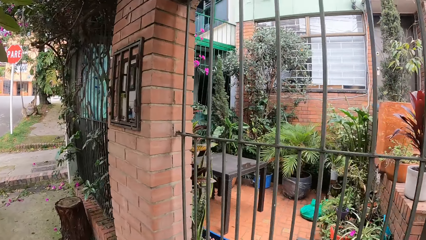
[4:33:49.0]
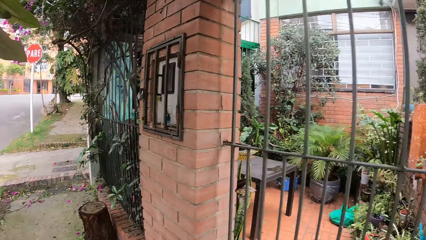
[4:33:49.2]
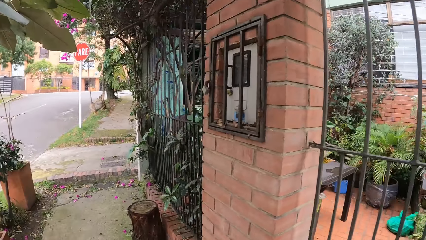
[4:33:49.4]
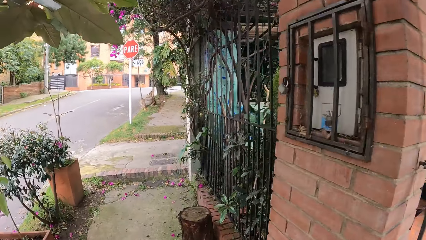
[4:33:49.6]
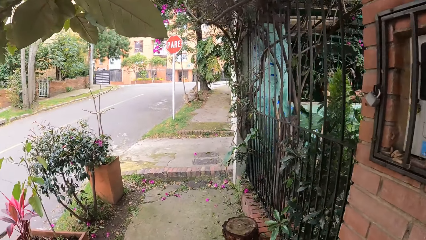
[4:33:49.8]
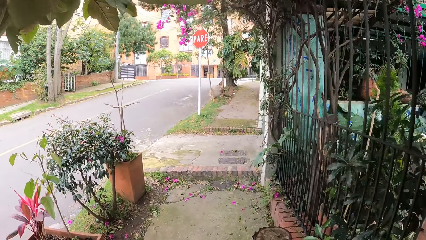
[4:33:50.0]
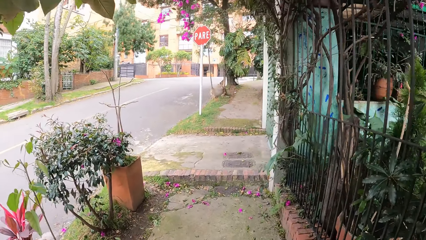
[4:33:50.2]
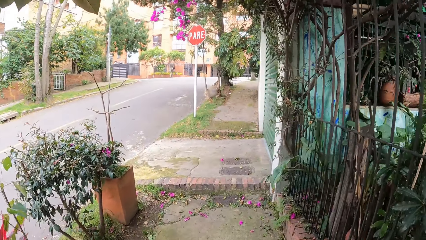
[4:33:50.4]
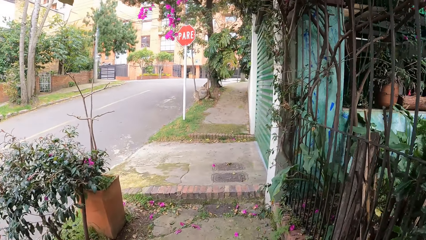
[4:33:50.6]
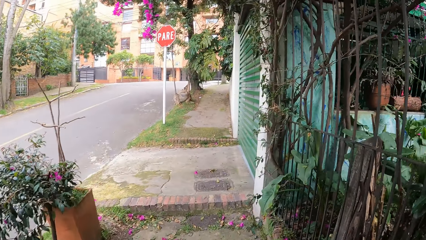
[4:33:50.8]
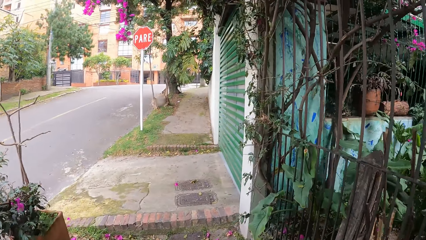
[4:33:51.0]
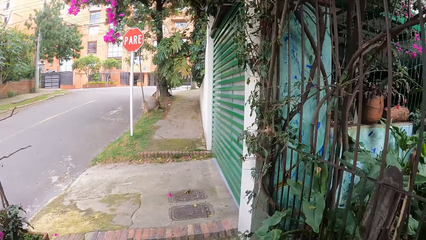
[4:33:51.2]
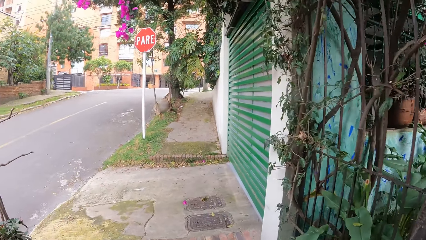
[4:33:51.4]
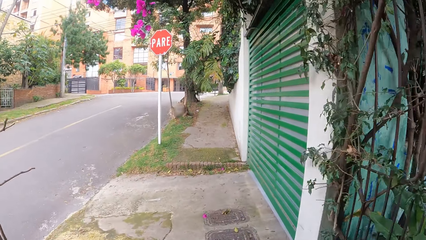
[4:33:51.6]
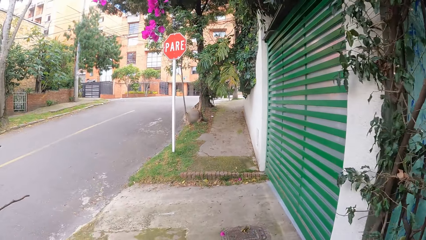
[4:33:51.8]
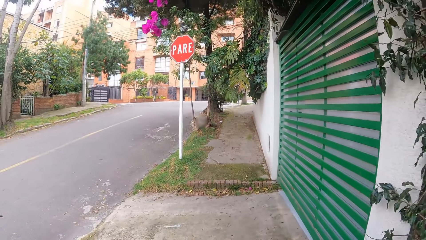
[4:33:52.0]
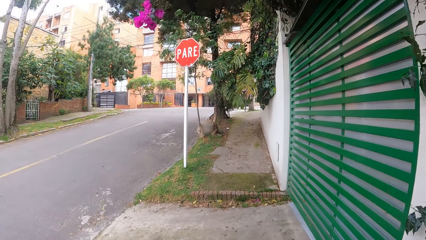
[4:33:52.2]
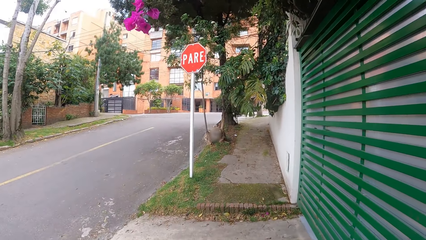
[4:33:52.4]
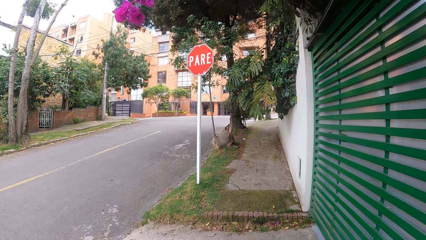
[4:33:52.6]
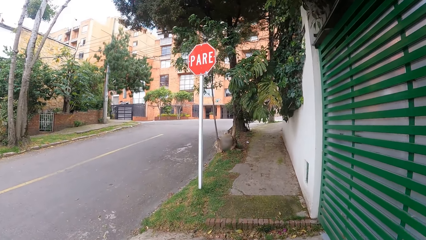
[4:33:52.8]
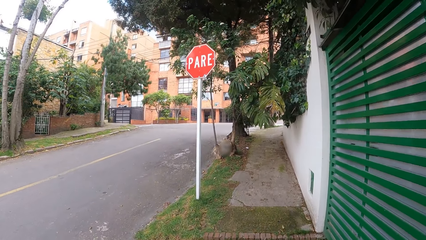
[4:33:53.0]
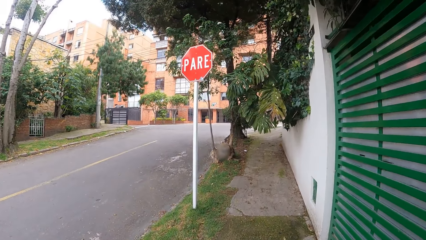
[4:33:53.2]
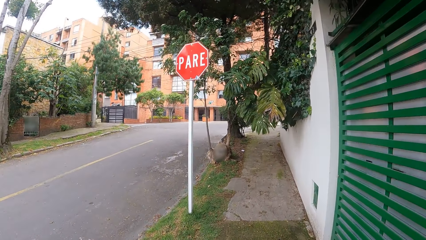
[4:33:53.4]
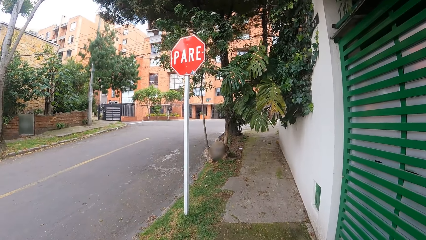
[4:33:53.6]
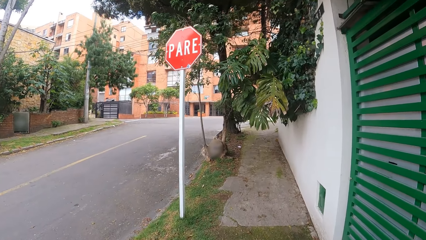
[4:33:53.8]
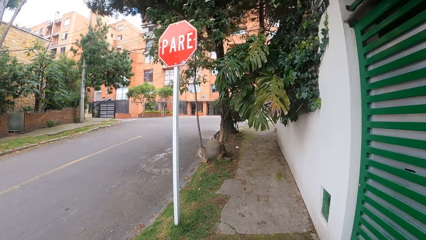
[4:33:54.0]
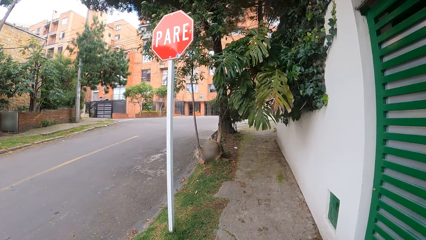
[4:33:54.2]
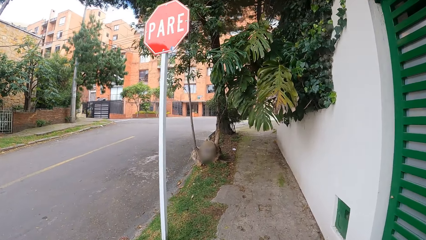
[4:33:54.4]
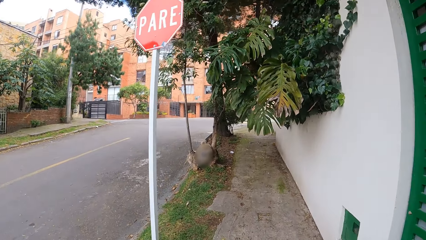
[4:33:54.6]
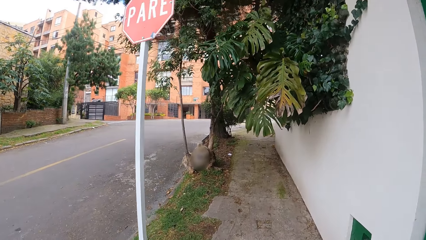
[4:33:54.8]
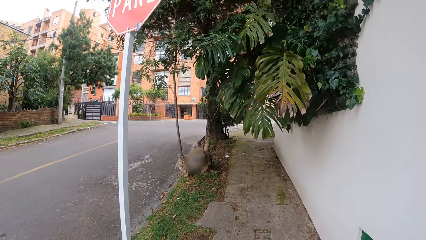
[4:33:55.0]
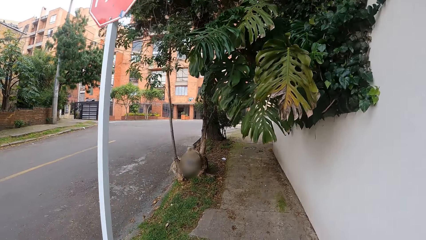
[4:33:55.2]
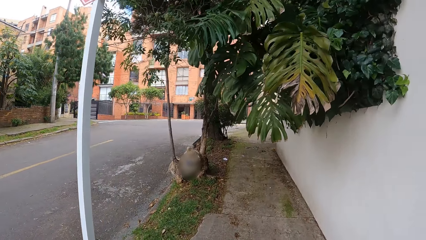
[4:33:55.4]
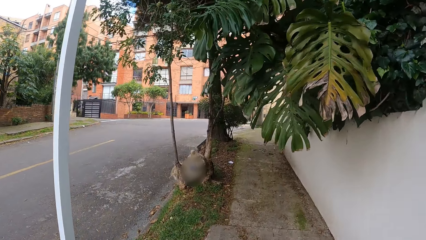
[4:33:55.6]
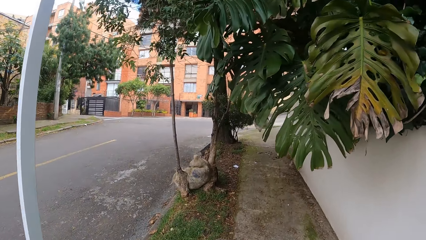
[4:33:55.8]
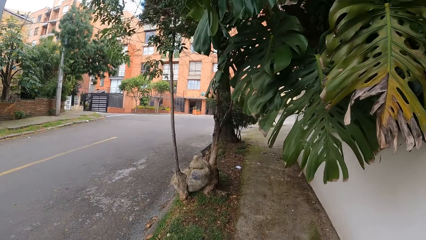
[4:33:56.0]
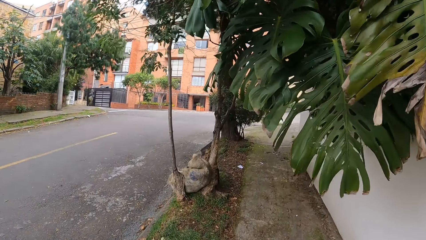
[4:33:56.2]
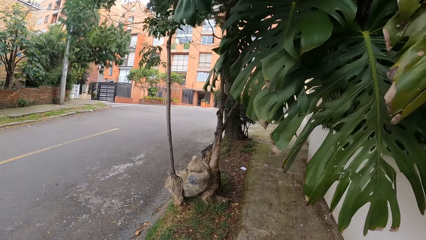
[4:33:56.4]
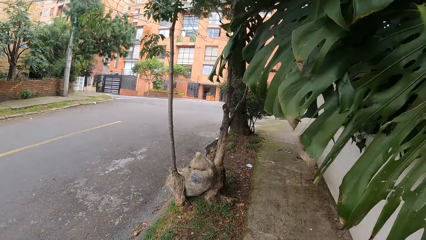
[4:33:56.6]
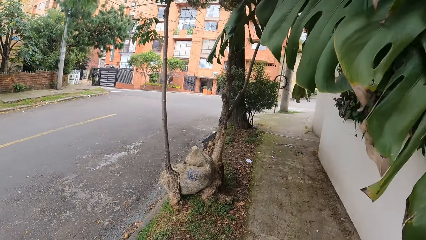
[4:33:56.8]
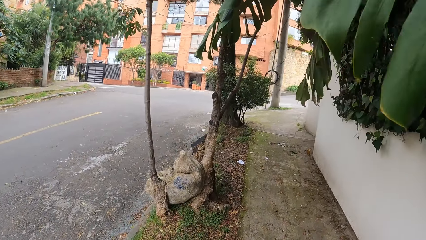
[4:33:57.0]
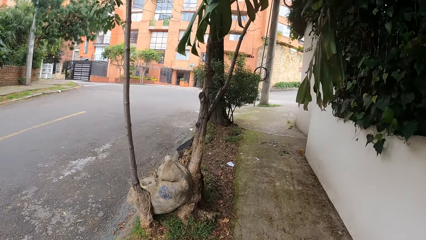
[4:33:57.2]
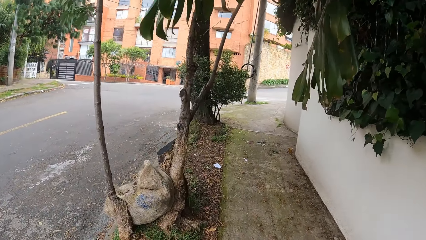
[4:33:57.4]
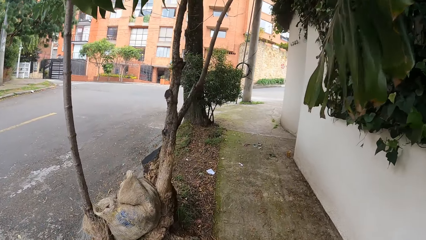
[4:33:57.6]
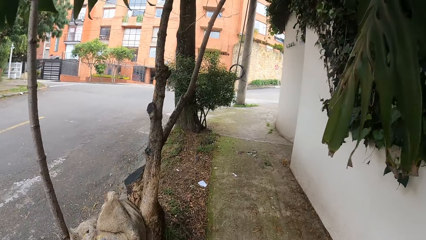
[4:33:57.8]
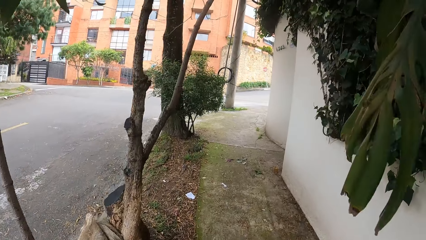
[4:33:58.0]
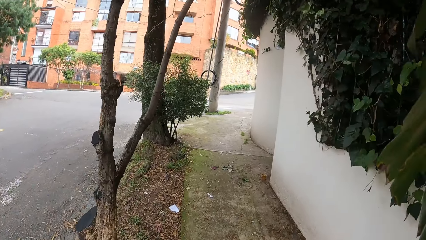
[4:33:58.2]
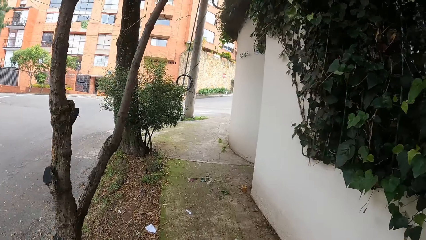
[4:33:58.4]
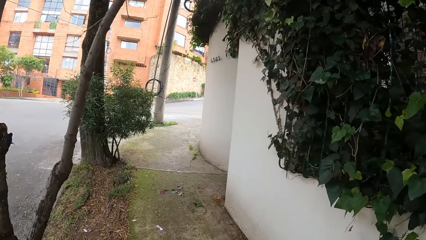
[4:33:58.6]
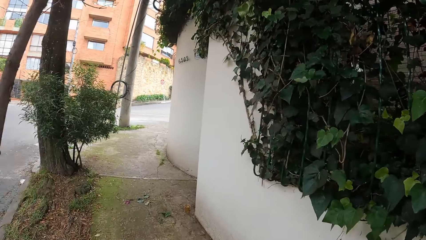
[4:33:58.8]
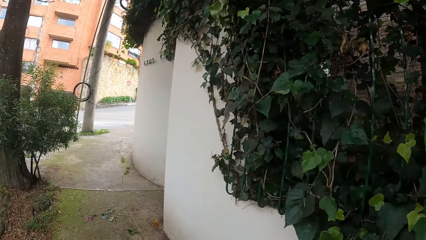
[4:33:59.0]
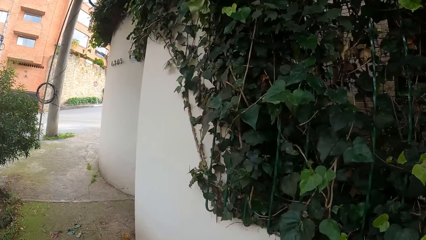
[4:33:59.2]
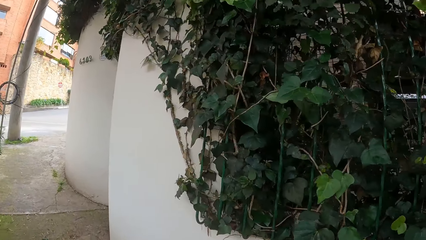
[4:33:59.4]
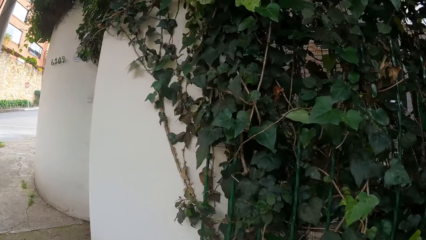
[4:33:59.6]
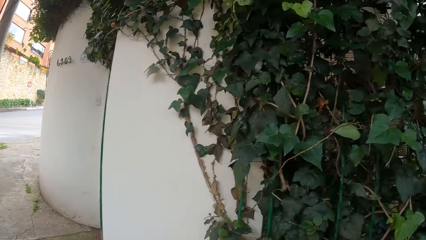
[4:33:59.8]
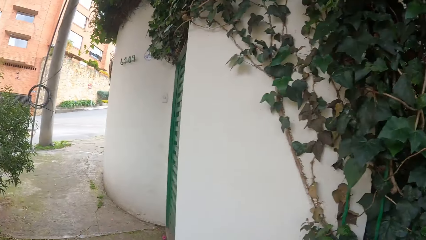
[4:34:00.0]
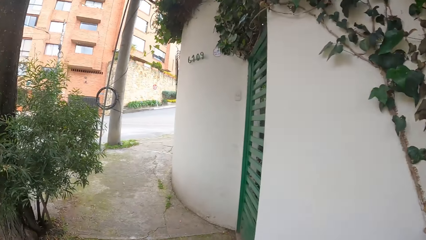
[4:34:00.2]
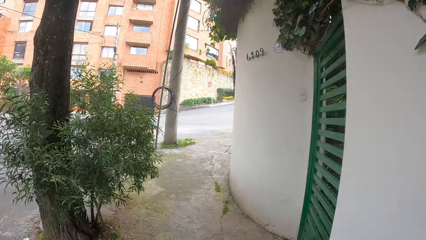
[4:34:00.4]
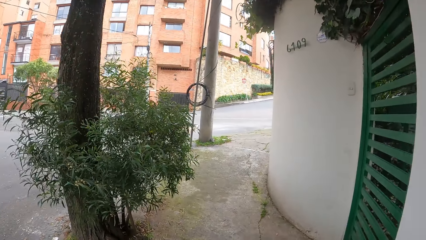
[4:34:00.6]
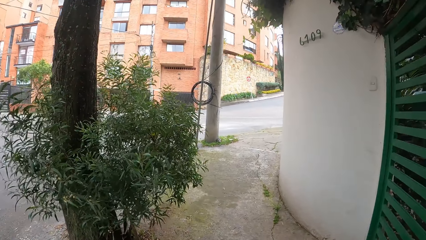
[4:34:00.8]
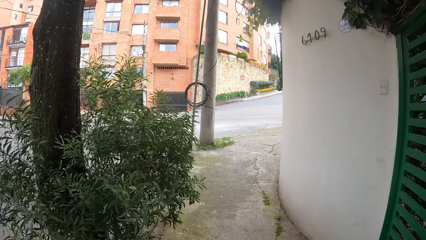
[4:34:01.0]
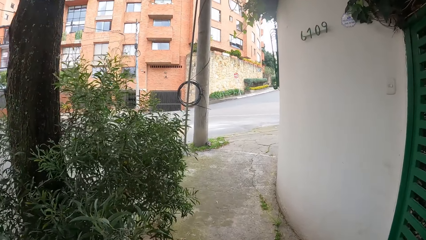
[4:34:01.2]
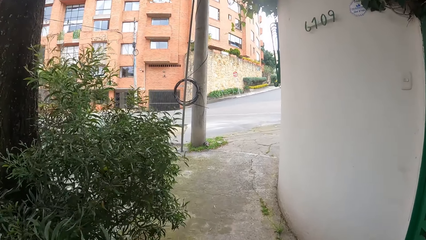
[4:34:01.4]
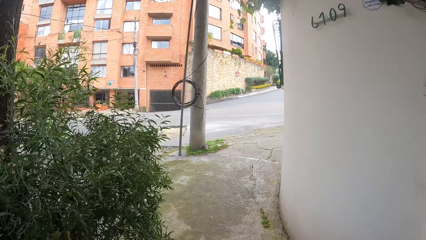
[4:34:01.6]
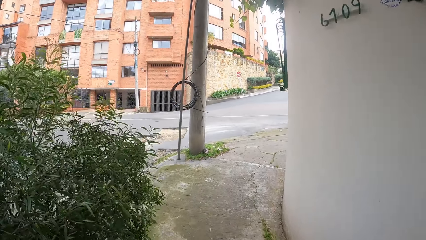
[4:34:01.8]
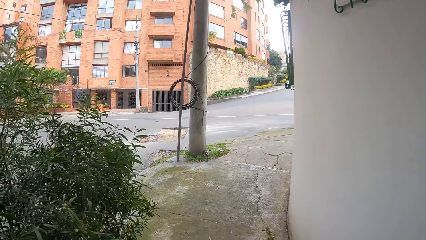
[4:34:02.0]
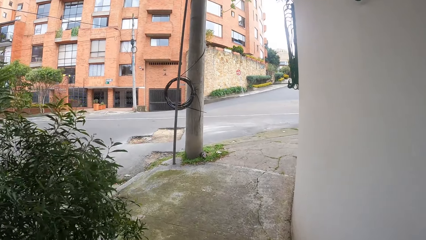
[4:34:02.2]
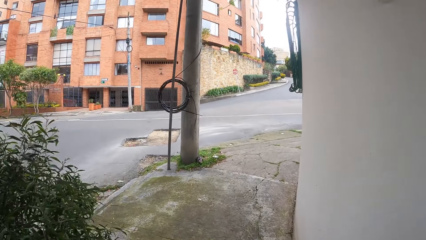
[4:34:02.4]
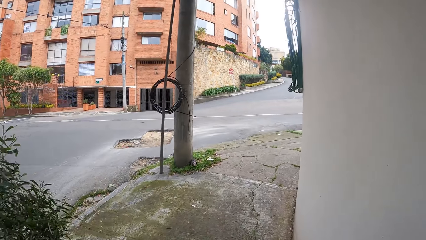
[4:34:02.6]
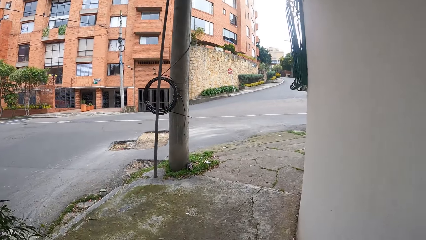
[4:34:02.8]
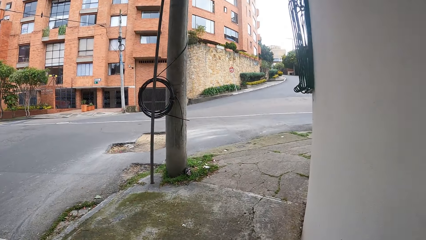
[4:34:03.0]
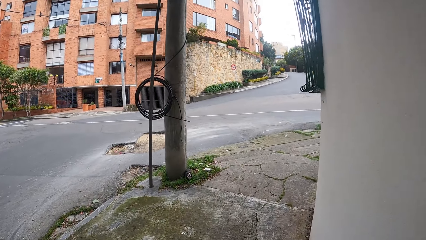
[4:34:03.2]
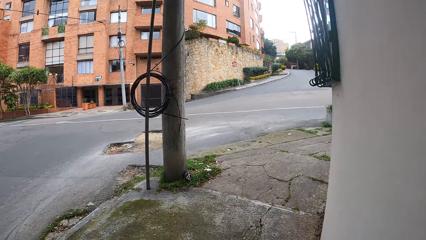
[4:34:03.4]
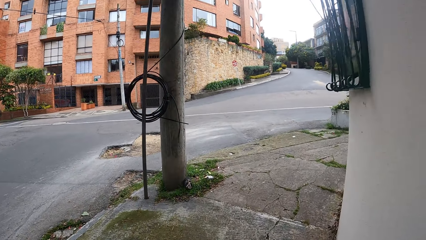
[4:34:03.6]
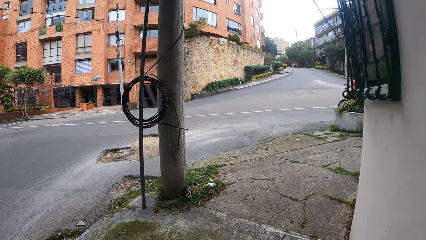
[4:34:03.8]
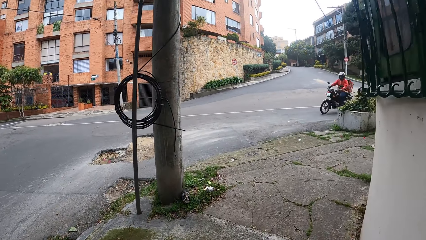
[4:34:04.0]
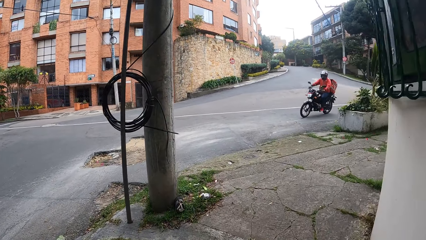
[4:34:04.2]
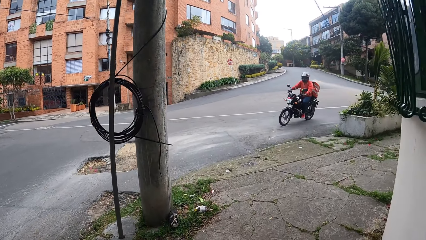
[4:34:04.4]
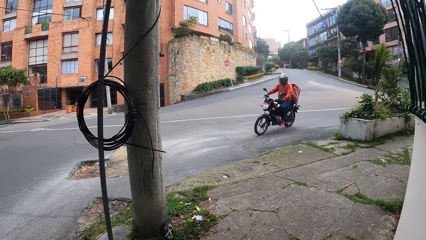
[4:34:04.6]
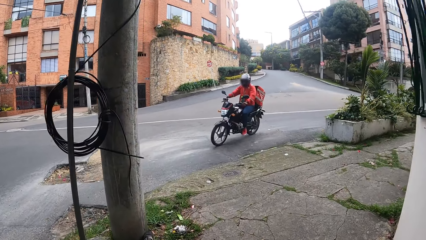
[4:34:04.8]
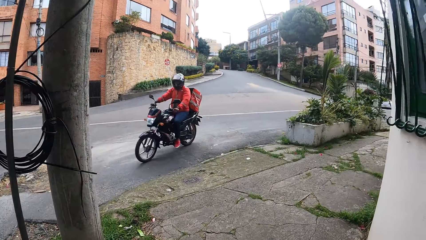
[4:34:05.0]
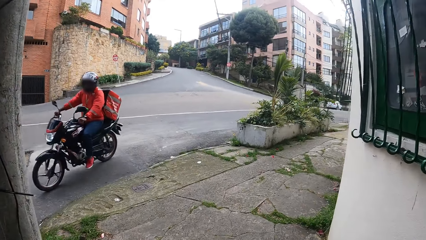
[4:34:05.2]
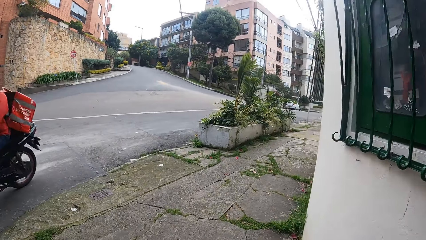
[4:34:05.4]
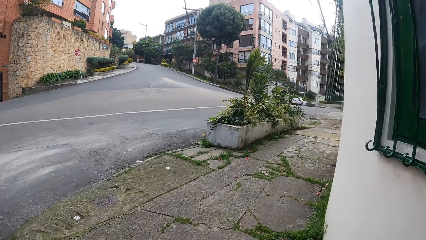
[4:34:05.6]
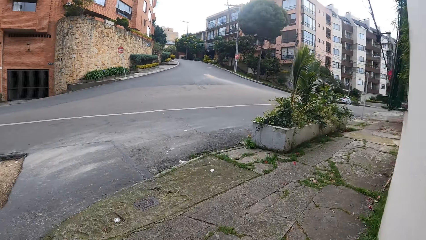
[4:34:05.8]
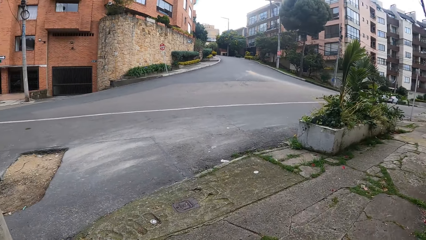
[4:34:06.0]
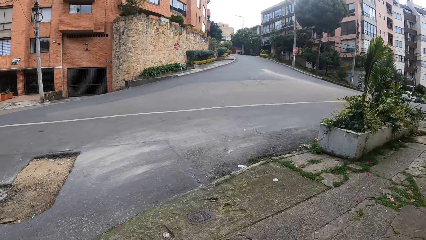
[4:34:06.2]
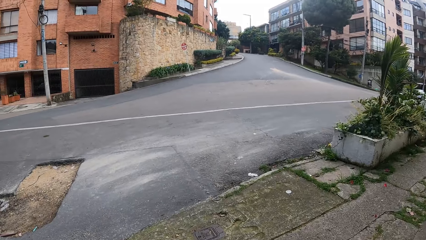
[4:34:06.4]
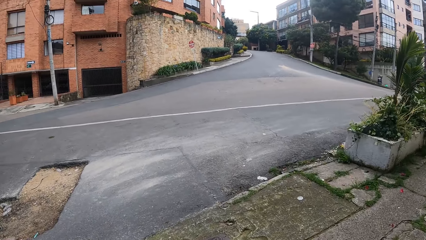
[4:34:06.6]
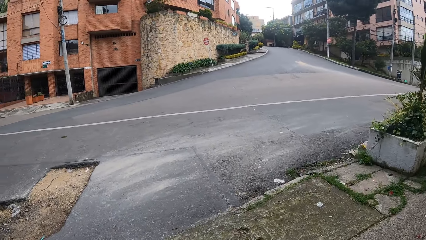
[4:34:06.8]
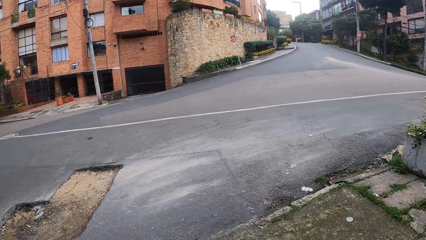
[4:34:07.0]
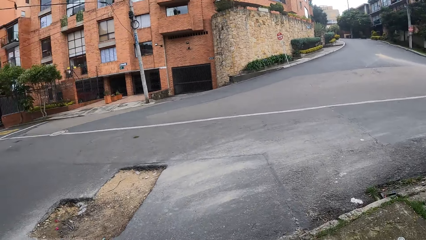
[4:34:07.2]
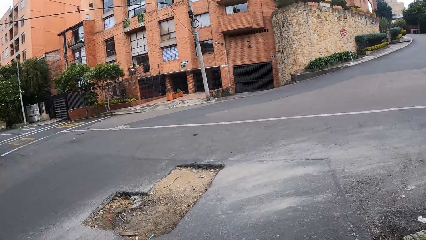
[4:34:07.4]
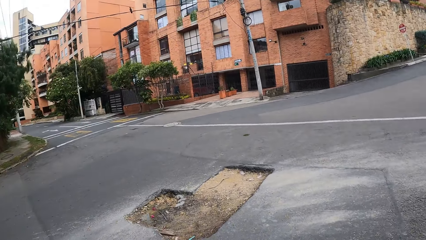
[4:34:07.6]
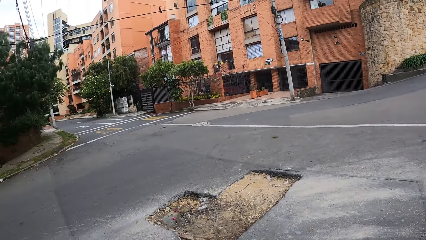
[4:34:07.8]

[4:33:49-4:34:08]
The camera wearer walks on the sidewalk. A motorcycle rides past them. The camera wearer stops at a junction.
